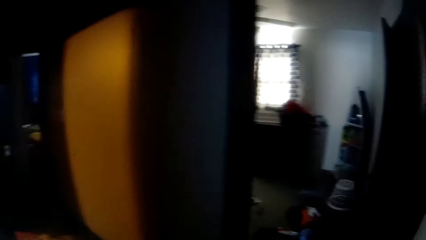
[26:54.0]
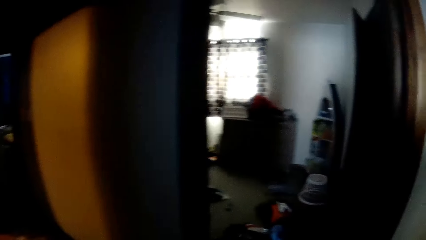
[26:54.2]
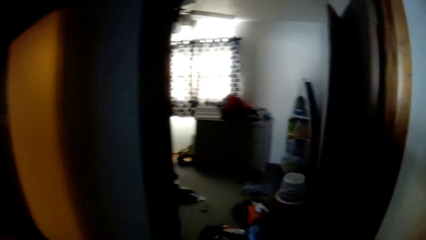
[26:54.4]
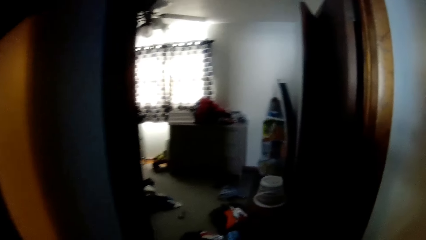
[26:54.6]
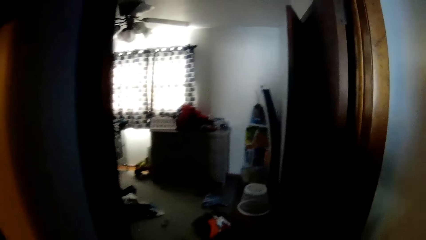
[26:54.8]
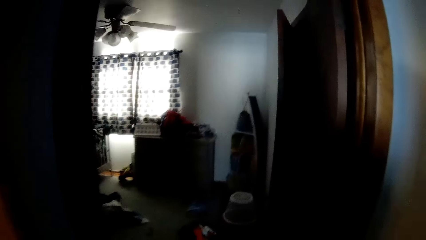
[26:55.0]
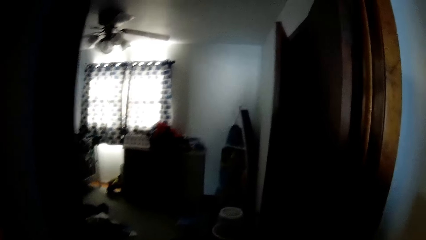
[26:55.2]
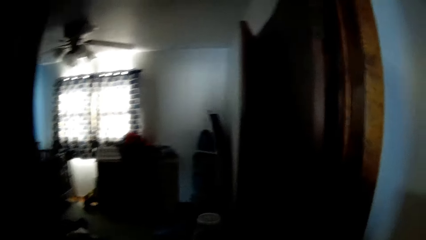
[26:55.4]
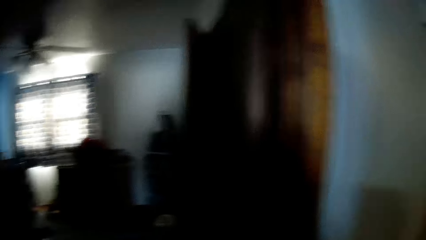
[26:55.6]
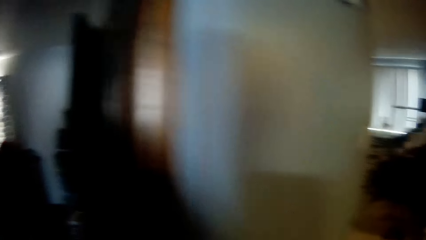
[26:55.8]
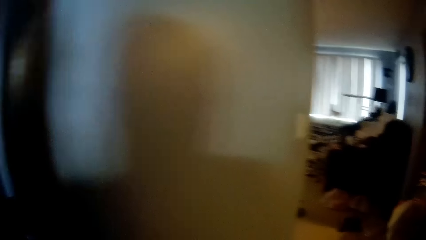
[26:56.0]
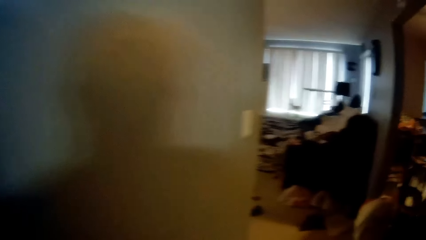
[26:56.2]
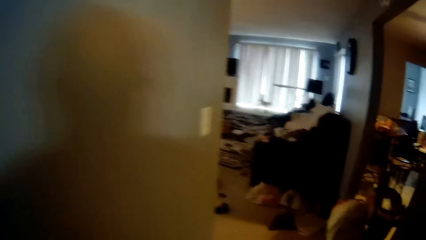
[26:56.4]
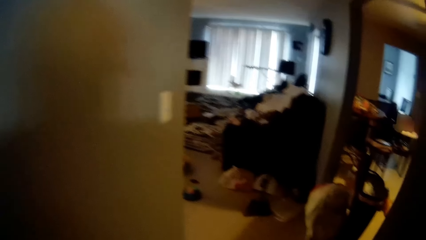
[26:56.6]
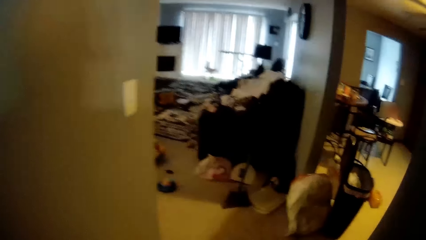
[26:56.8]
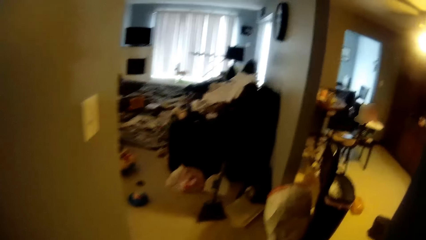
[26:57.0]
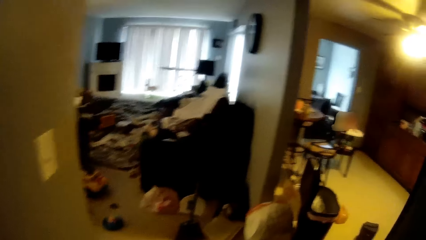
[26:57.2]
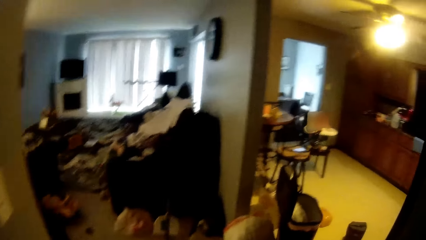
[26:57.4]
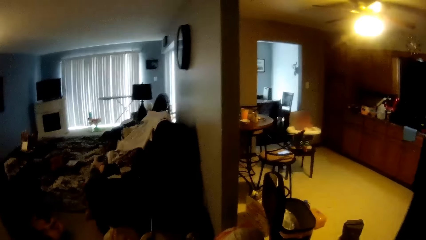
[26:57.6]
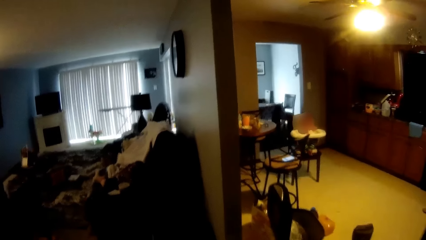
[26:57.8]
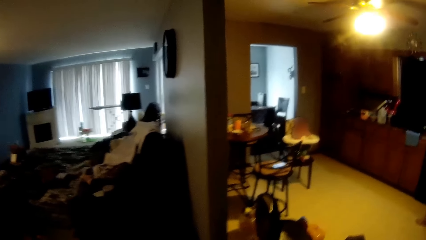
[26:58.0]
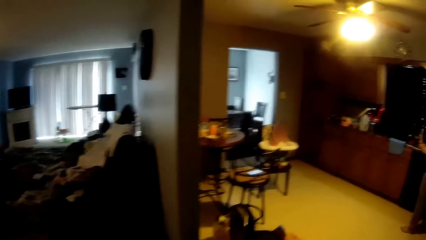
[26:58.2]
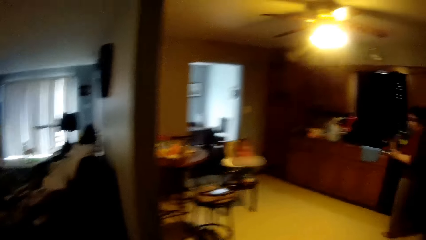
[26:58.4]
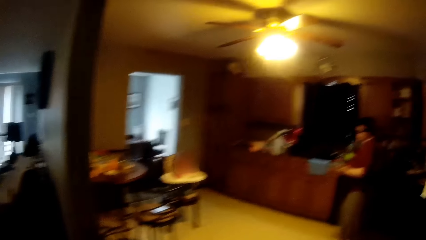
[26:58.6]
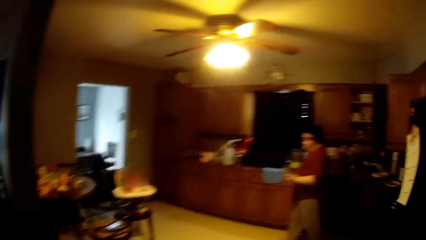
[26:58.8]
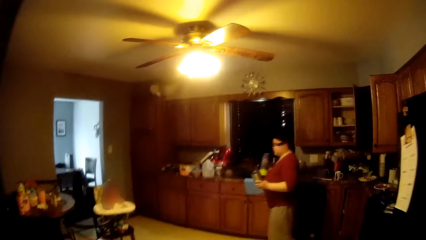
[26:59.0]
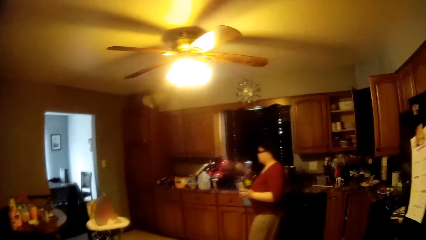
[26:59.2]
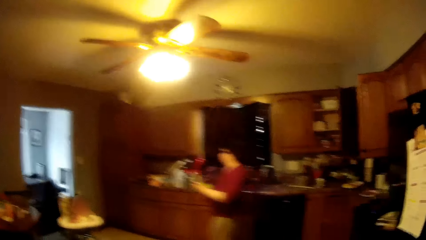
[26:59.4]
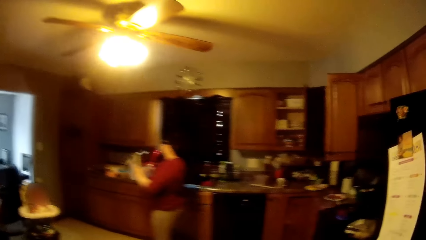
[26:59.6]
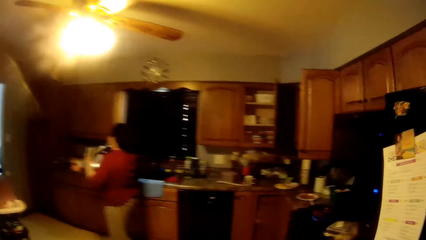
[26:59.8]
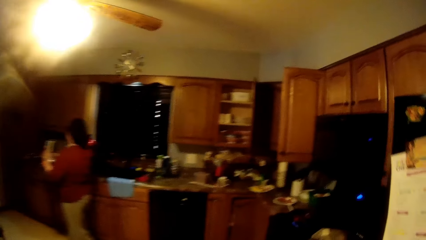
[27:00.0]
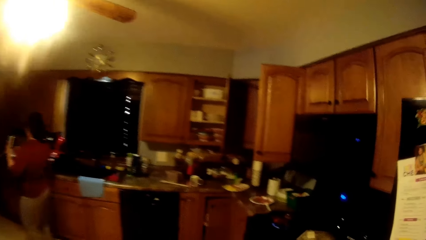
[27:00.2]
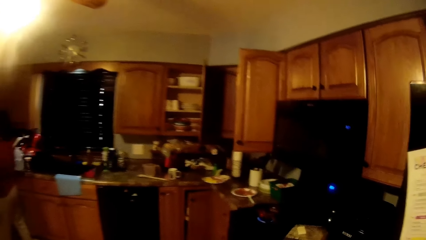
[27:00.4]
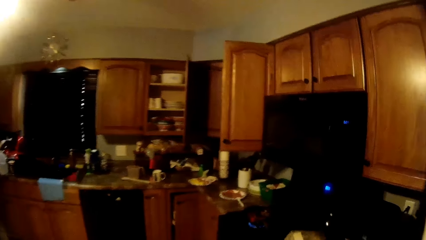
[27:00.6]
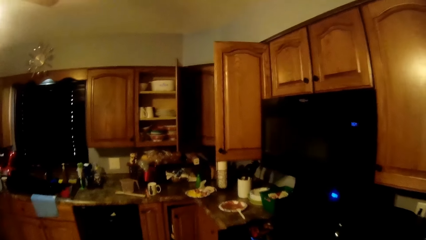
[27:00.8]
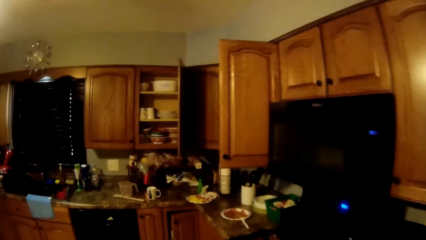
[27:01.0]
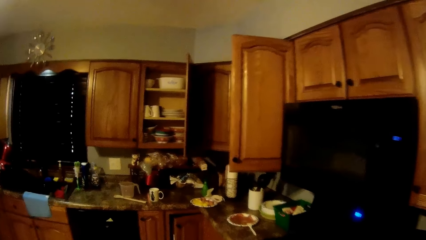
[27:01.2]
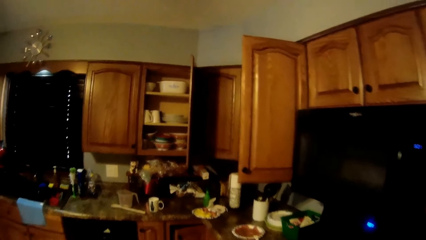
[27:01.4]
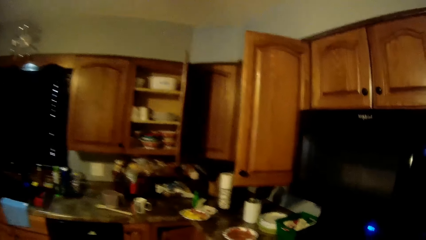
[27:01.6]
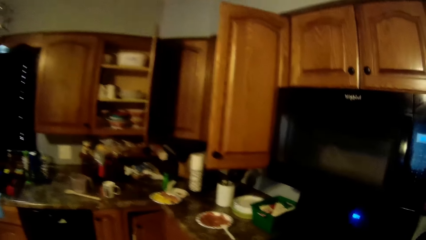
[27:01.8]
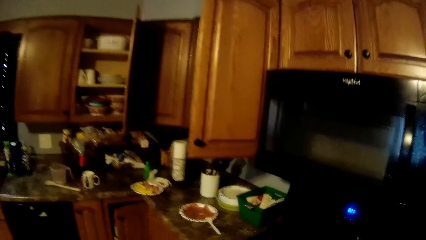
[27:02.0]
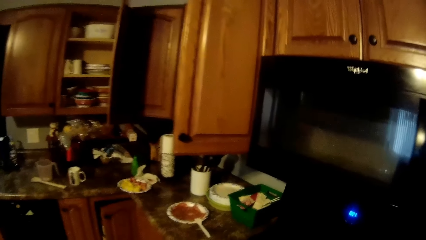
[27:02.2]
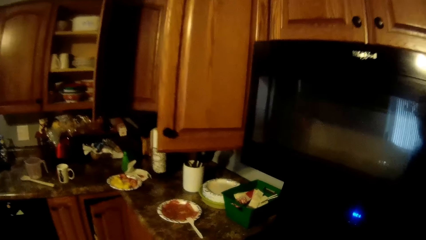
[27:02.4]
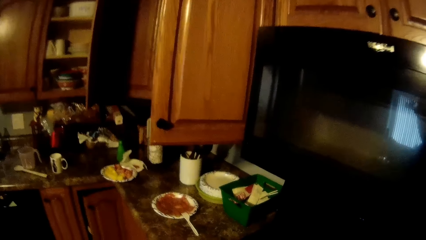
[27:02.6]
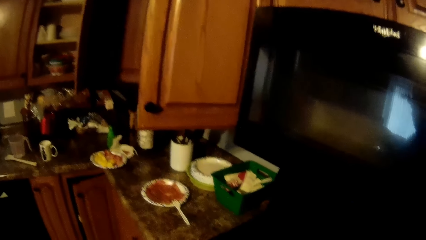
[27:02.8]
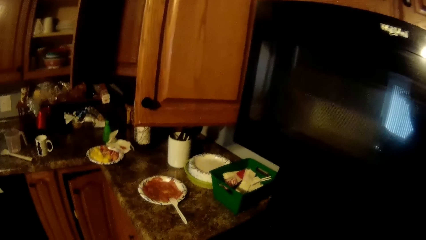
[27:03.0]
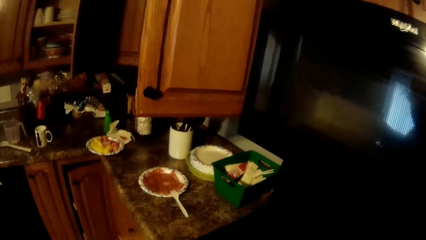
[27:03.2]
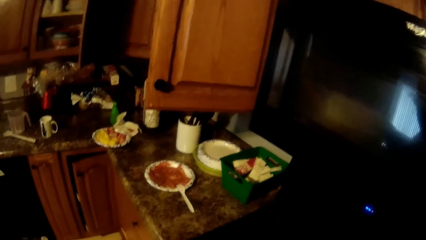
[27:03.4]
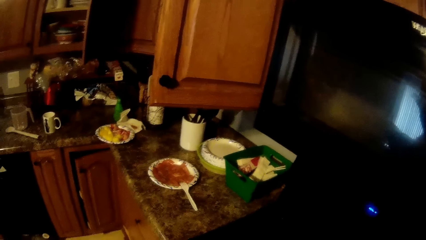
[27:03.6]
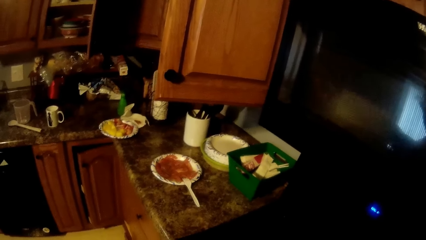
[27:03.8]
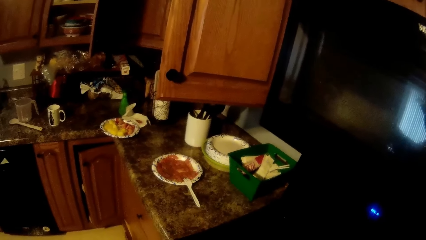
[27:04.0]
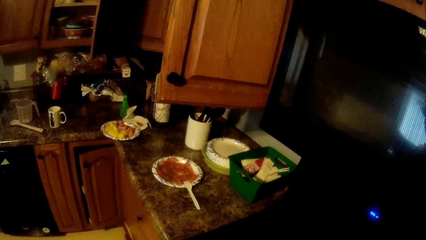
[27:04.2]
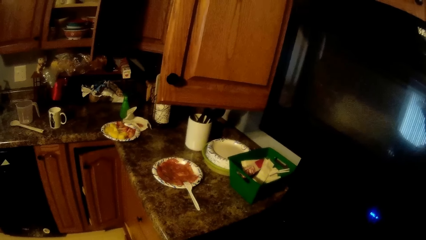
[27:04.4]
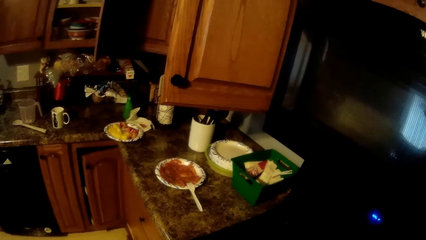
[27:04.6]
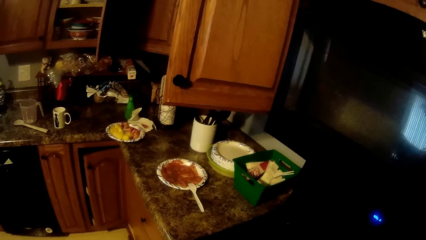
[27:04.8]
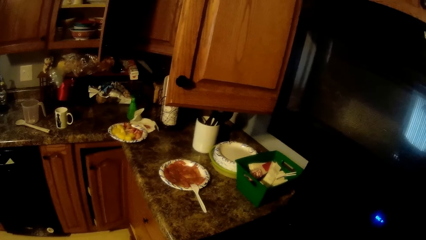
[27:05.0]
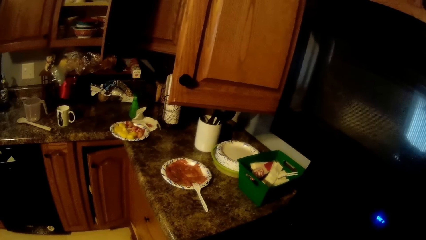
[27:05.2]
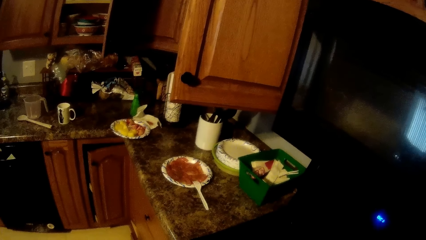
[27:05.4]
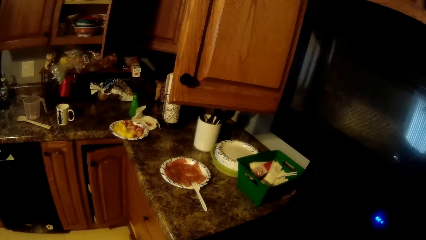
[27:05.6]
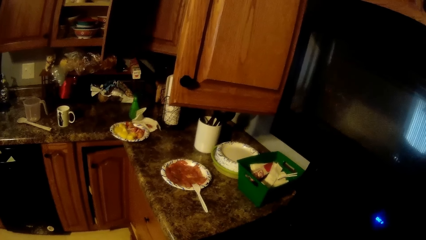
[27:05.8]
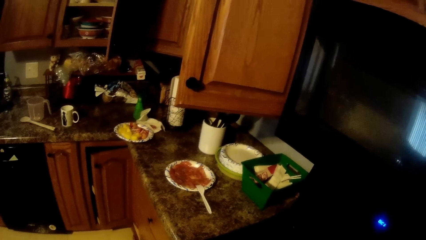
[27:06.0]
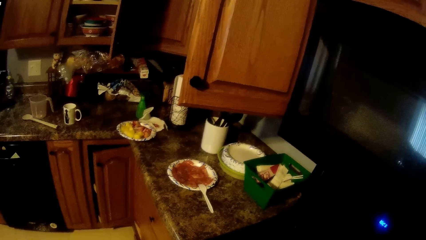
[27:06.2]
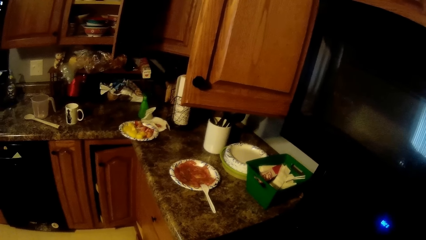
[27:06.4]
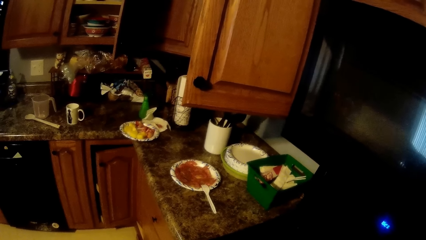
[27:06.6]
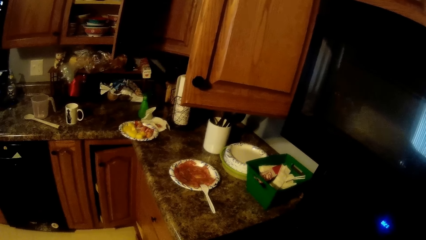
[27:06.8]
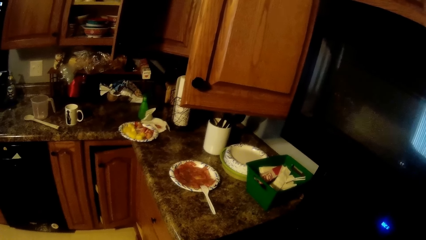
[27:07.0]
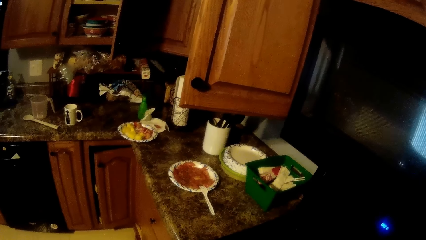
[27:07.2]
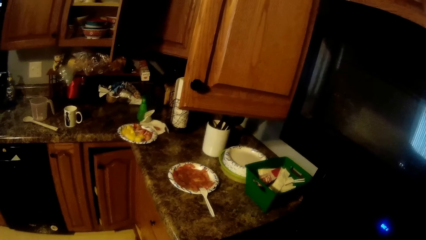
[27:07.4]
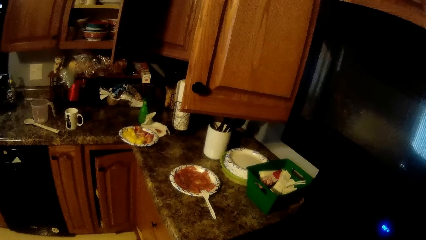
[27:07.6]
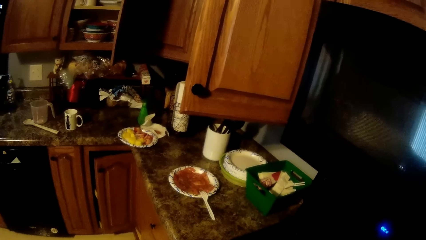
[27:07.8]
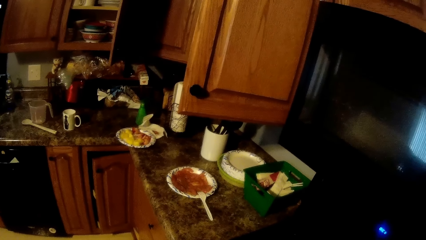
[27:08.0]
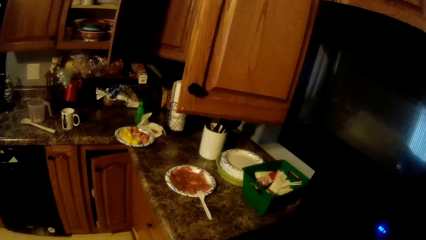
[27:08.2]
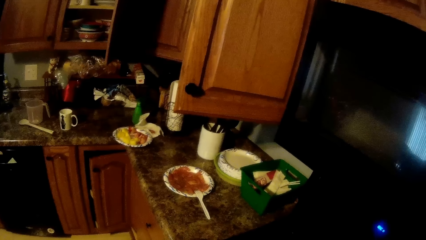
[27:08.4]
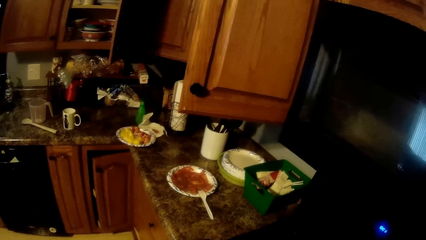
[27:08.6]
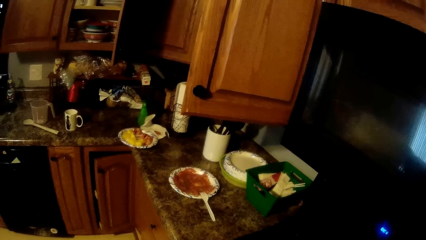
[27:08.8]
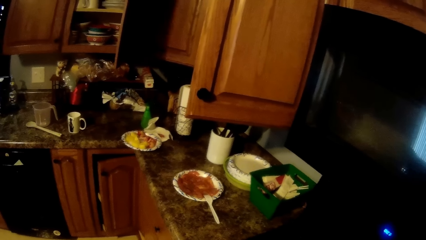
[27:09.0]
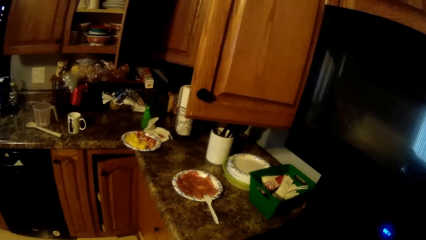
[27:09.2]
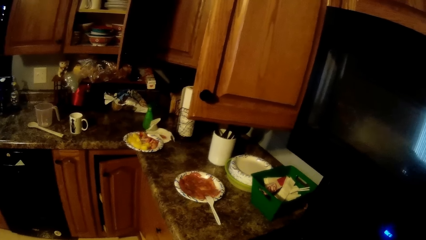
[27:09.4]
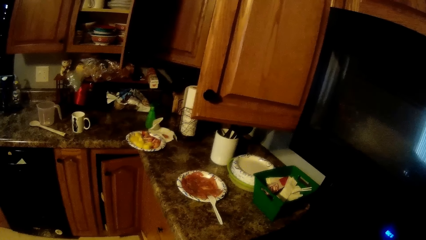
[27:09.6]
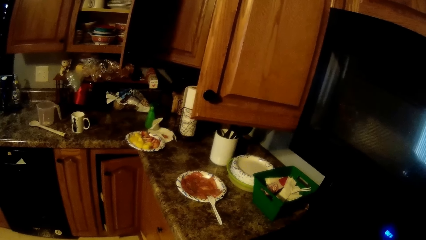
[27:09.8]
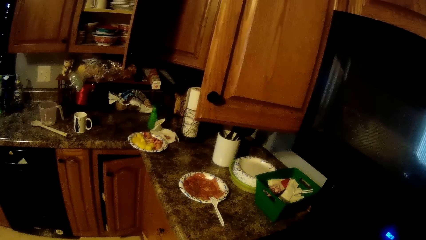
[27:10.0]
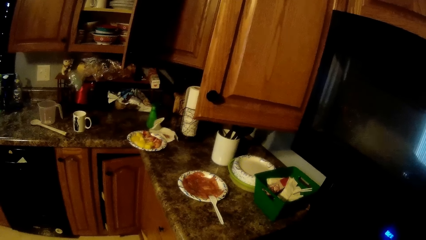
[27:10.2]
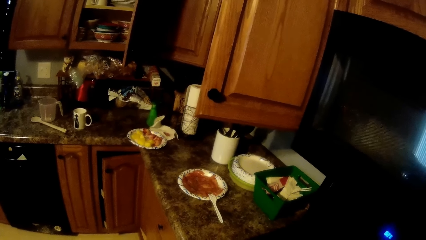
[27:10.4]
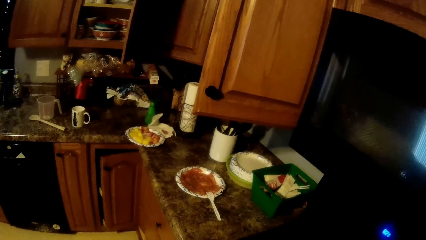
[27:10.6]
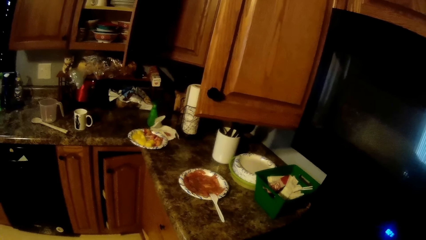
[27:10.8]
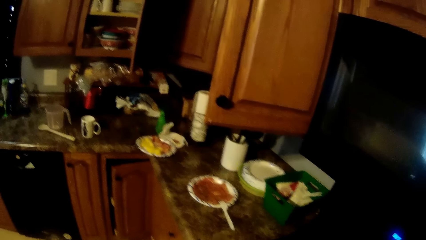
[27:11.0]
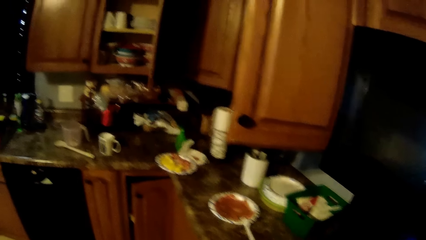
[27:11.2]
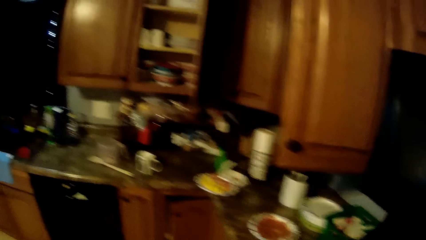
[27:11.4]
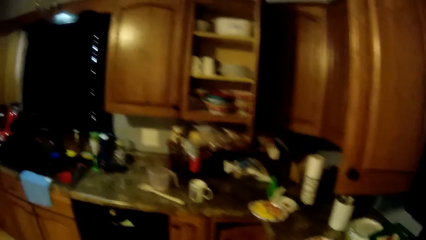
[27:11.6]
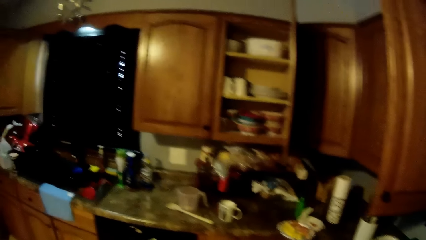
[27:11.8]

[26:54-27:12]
The camera wearer walks into the kitchen. The woman holds two bottles with both hands. The camera wearer looks. They walk.
